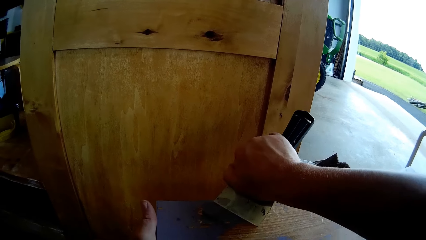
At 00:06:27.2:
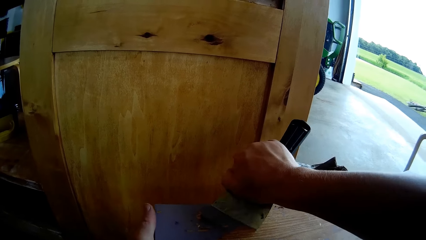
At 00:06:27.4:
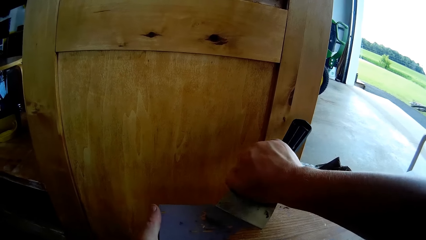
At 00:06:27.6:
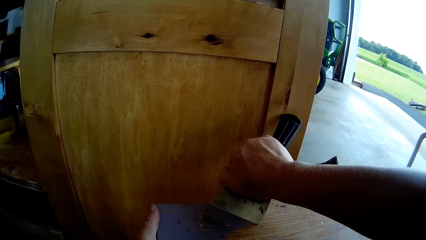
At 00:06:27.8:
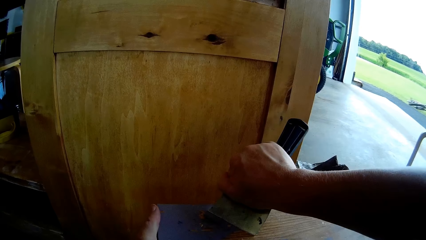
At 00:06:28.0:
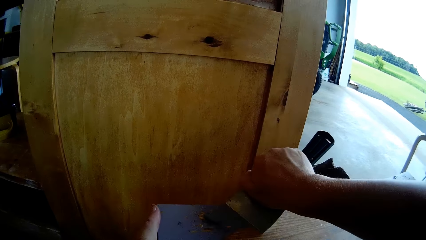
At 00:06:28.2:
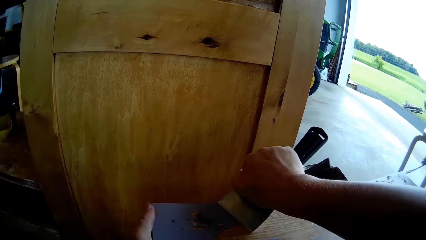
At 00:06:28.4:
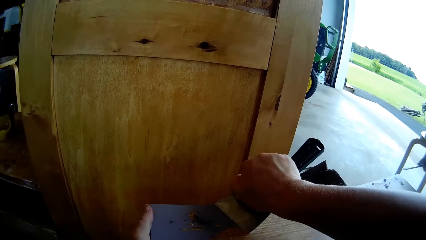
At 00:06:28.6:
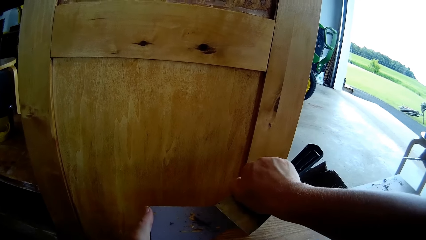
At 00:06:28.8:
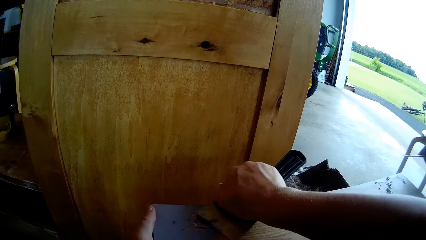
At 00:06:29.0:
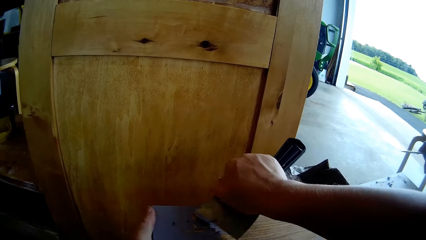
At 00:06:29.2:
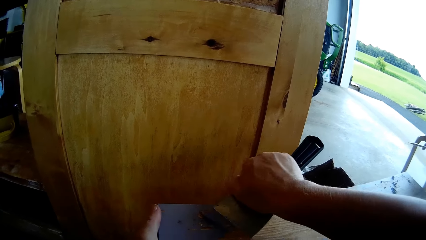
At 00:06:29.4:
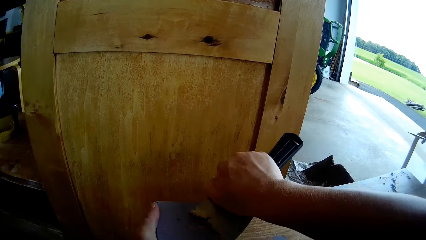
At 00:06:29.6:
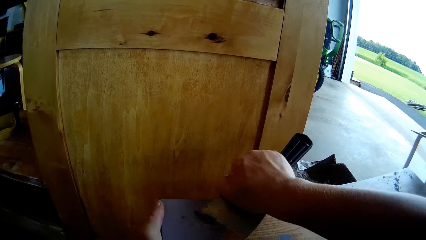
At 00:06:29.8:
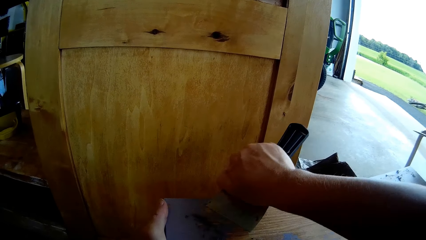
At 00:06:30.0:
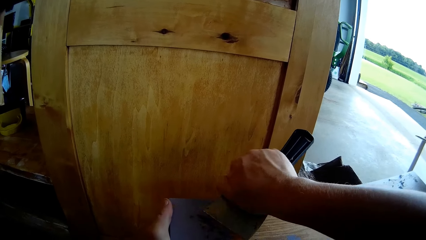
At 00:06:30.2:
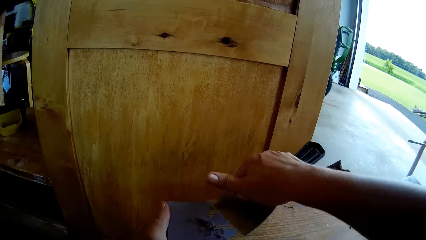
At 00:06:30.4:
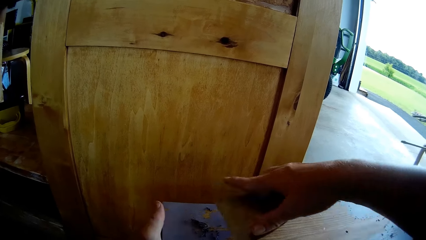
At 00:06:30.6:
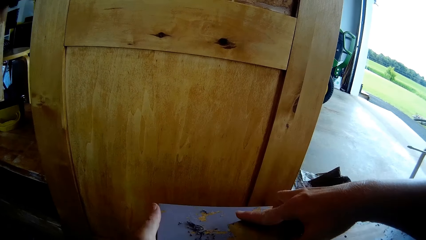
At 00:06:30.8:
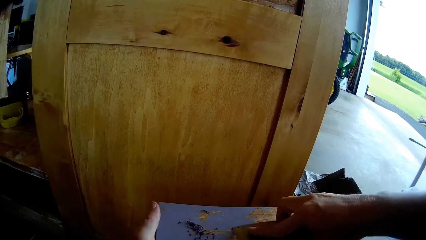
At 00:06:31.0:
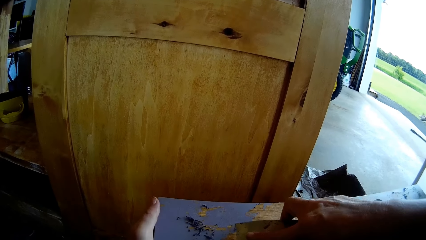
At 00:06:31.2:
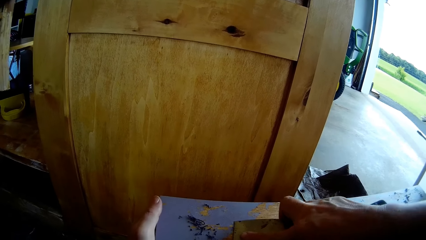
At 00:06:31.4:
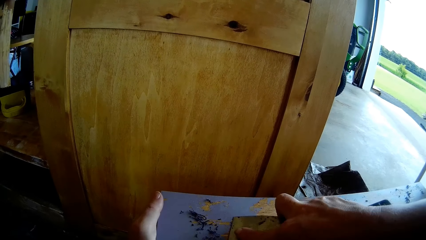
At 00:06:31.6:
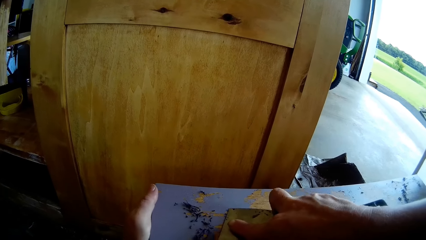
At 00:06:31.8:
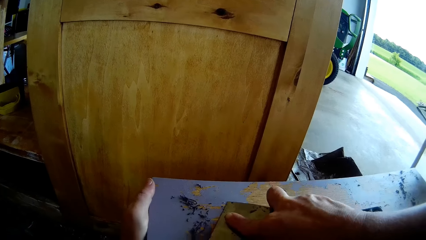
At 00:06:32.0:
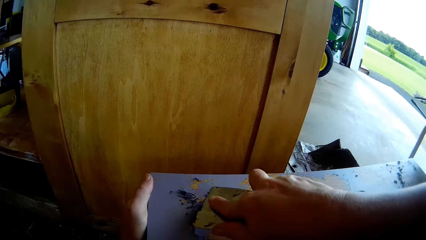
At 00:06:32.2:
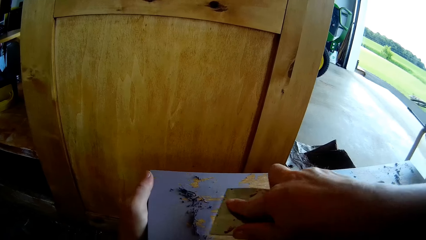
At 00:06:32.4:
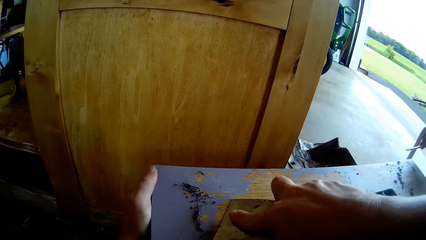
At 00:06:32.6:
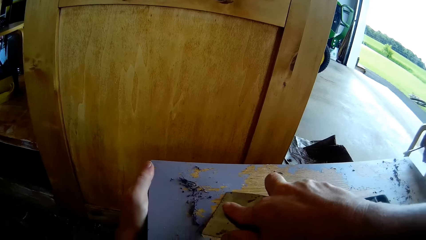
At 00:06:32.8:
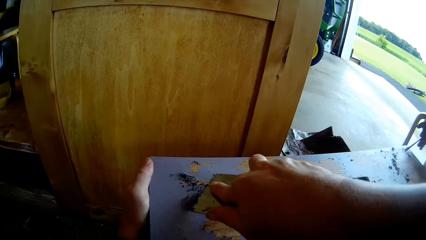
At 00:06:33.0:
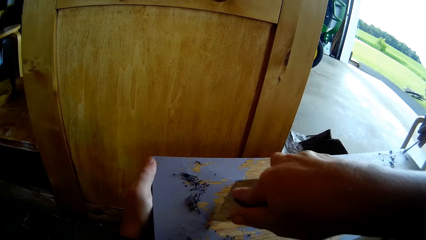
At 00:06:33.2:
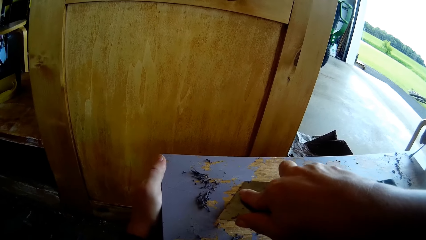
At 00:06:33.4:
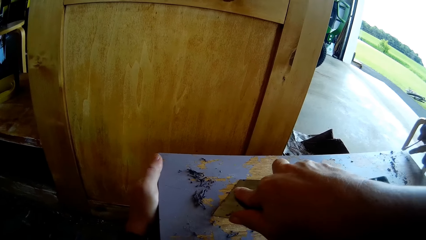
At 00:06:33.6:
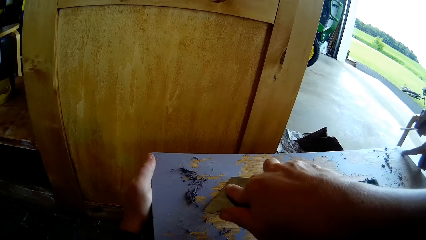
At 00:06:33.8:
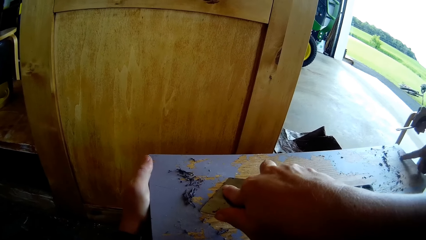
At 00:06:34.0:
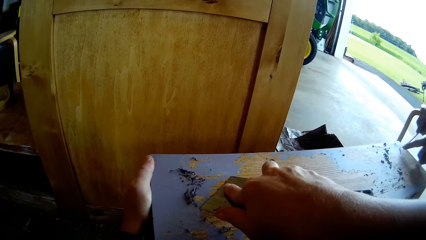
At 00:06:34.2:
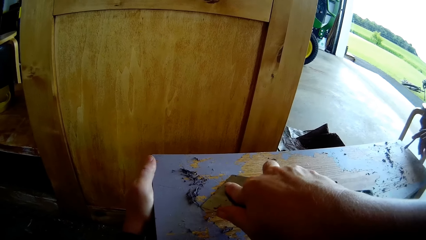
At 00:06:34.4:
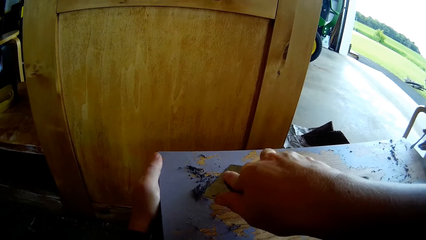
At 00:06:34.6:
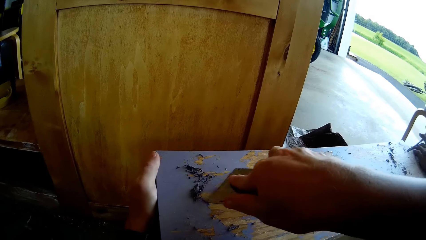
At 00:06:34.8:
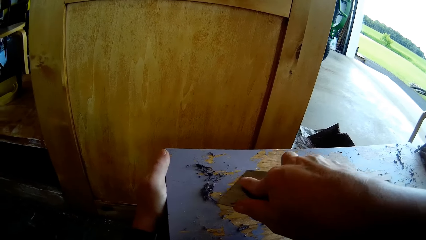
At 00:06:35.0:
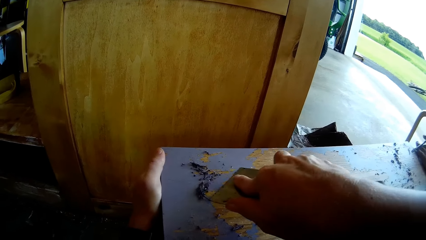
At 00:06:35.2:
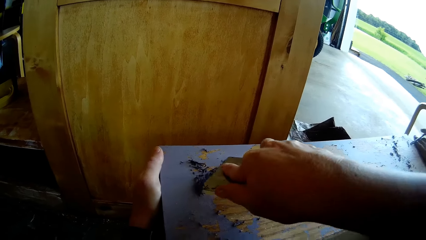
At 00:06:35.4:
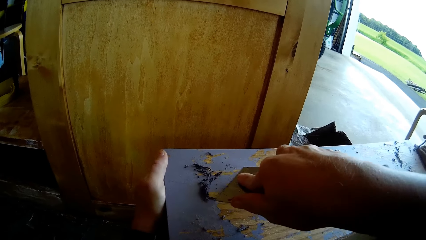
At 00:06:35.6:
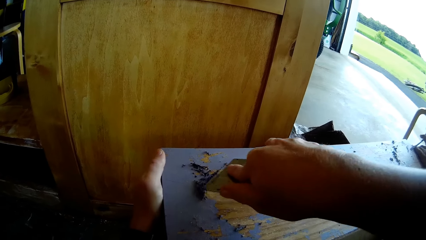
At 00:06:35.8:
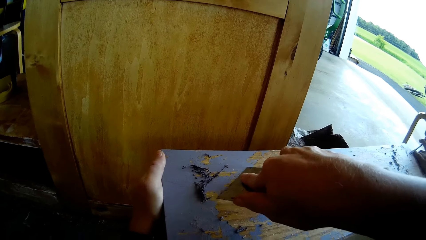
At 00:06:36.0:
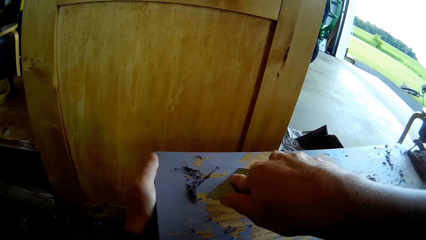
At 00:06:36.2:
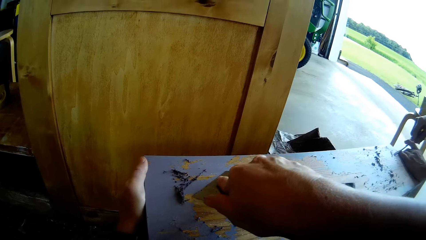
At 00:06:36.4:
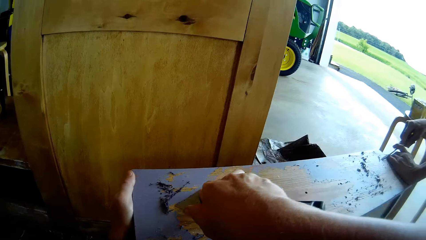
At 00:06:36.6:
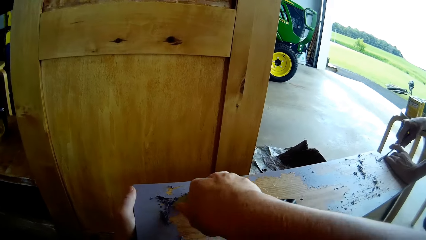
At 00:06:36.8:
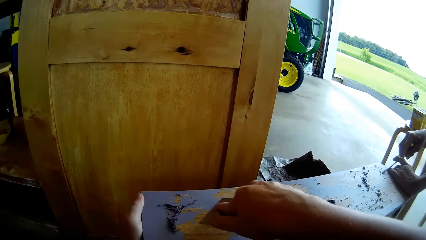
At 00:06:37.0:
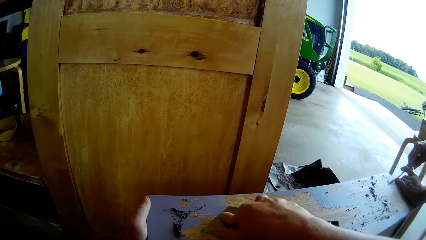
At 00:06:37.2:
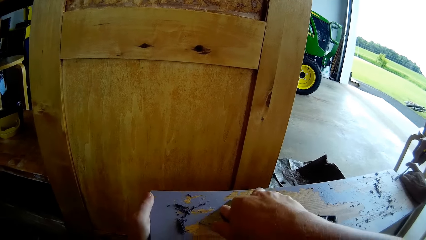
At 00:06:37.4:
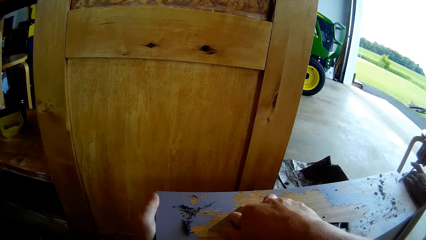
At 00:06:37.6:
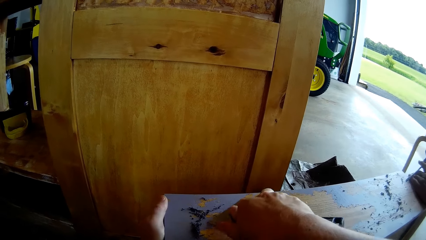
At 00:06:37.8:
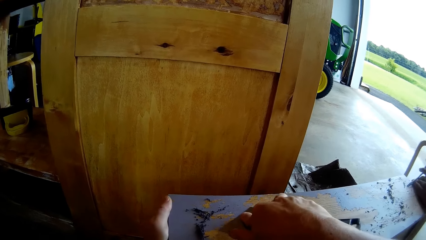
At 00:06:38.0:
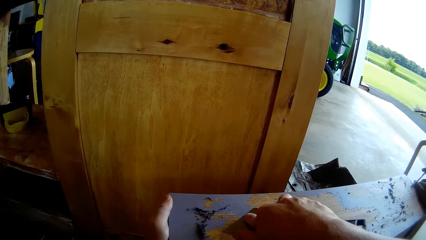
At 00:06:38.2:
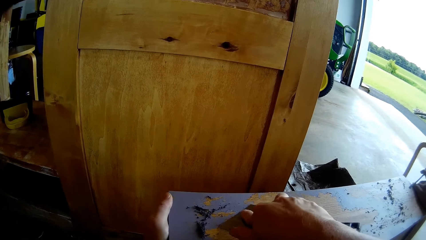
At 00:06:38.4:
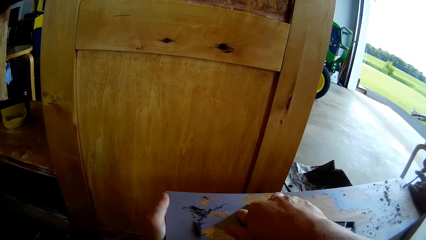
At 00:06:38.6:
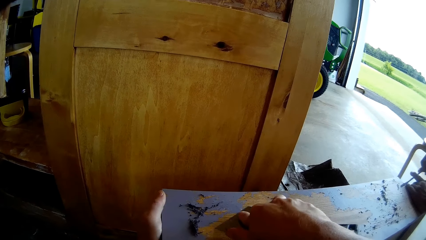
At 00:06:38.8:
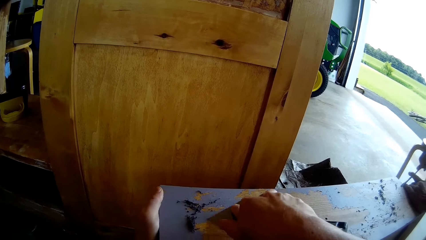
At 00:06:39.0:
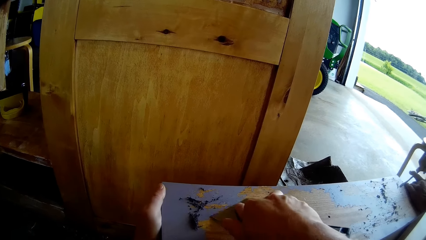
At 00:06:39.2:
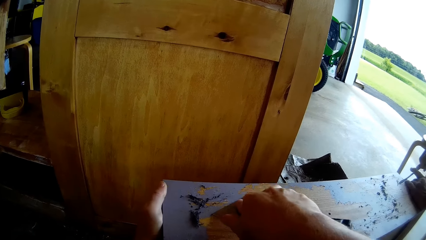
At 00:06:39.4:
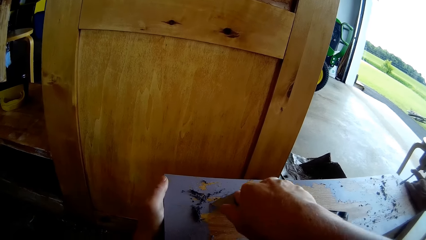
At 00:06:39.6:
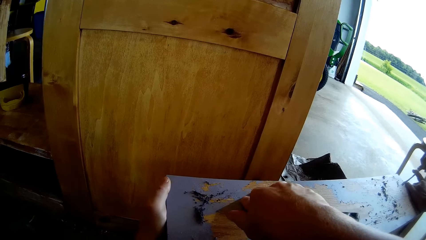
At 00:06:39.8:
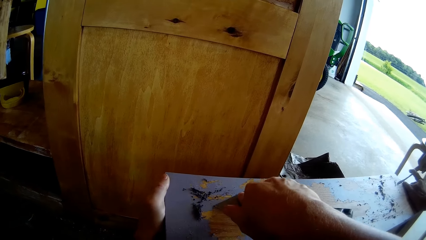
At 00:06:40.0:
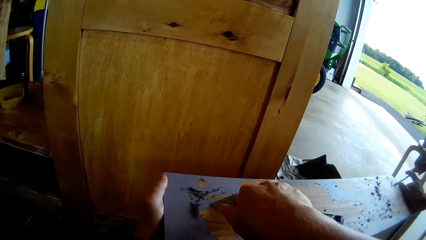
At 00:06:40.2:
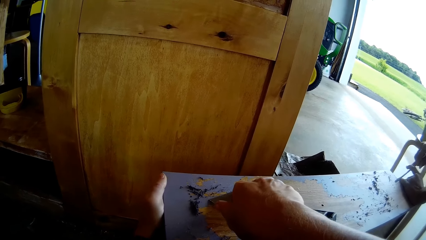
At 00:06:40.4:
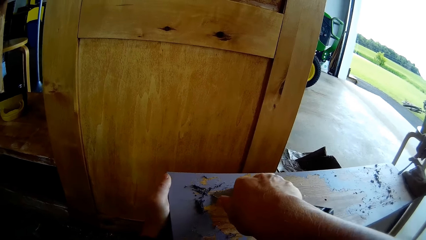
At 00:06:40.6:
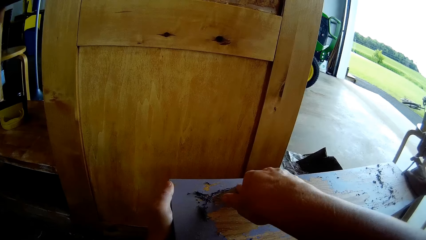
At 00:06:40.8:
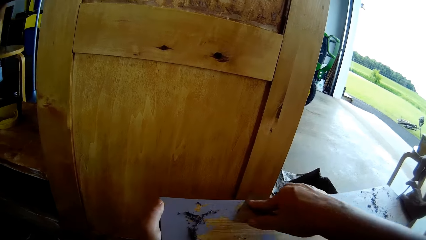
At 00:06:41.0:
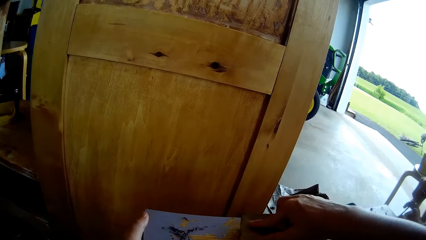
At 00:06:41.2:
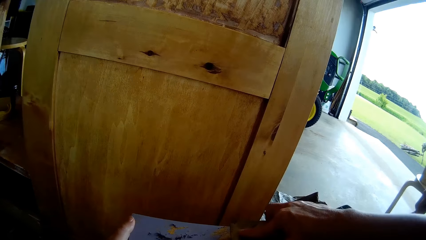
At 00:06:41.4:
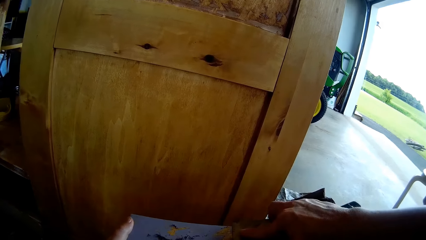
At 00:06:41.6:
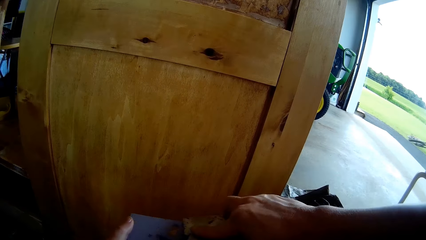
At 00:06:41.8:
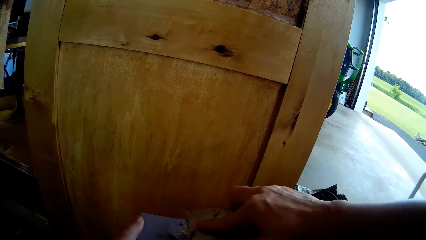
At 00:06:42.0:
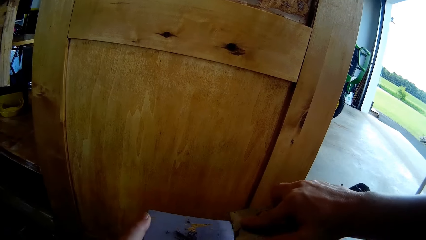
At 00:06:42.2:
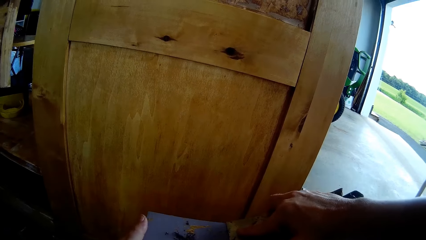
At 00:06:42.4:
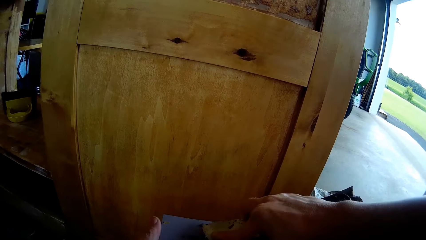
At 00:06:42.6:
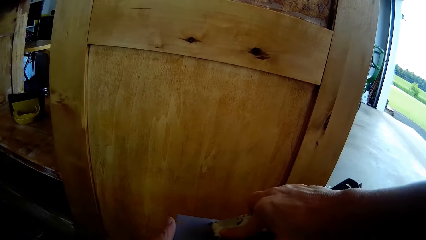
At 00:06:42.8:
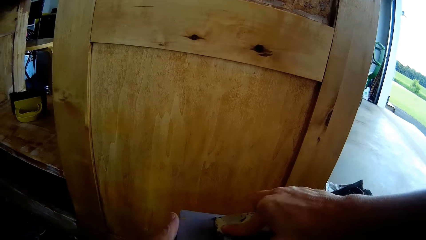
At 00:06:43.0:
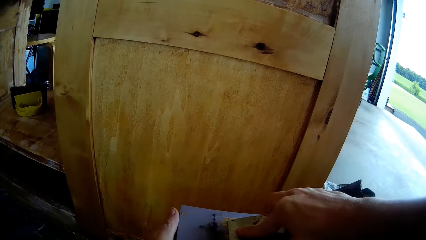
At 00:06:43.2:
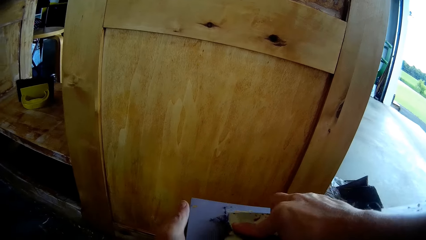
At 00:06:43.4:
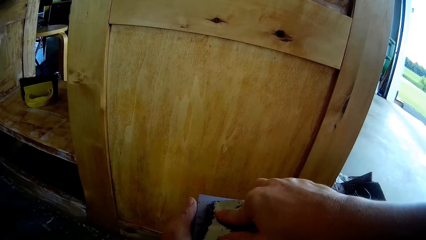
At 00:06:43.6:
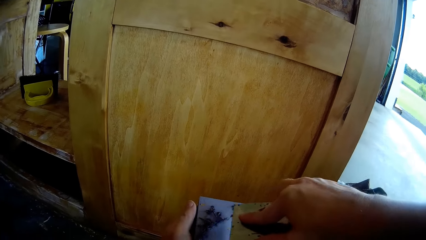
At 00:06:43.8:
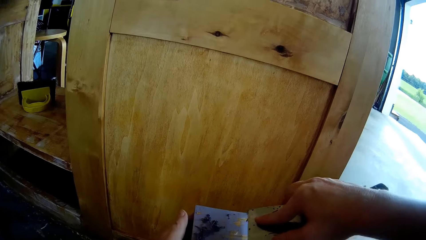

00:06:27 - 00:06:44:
A man removes the flat screwdriver from a timber. The camera wearer scrapes paint. The man scrapes off the paint from the timber with the flat screwdriver, rubs the drawer and holds the screwdriver. The man scrapes paint.
